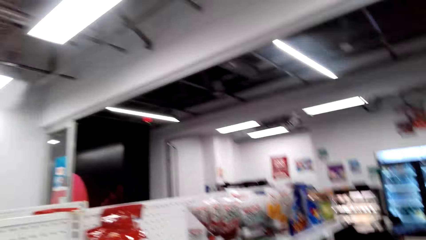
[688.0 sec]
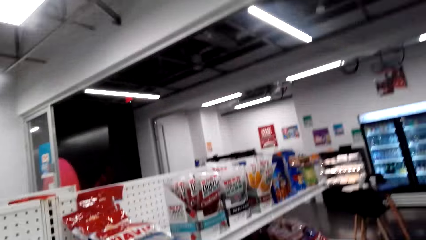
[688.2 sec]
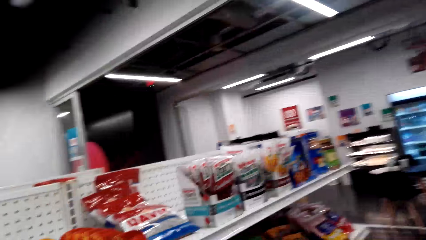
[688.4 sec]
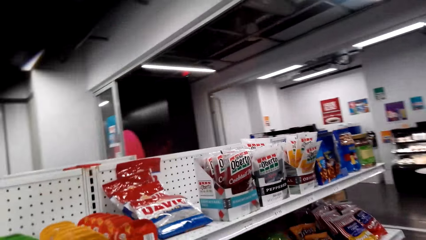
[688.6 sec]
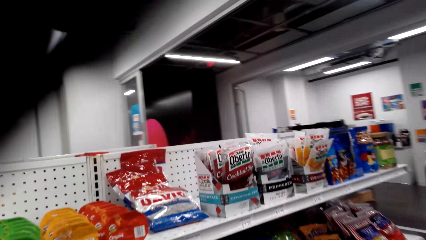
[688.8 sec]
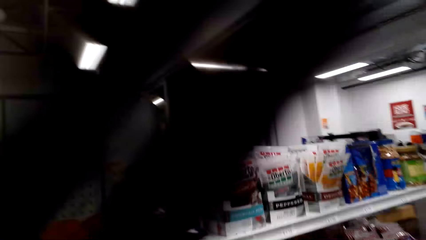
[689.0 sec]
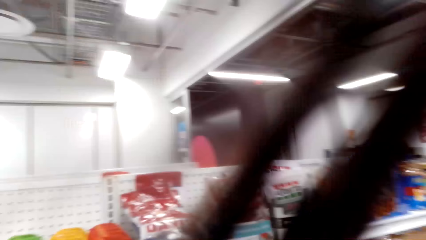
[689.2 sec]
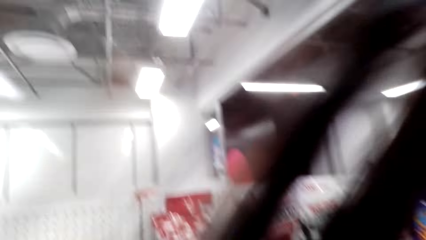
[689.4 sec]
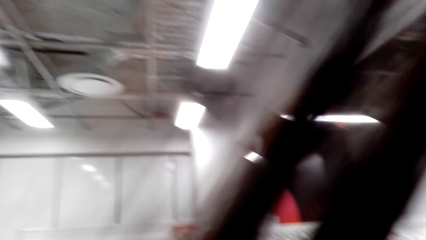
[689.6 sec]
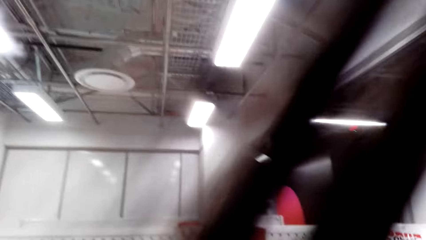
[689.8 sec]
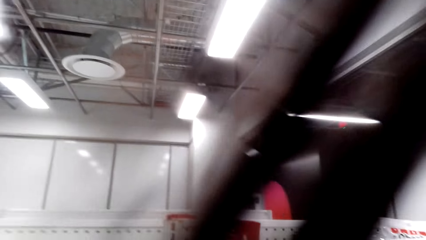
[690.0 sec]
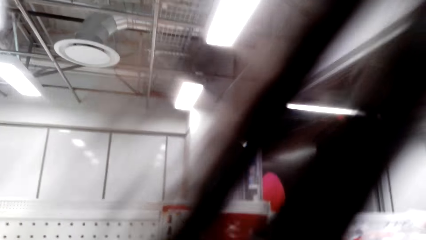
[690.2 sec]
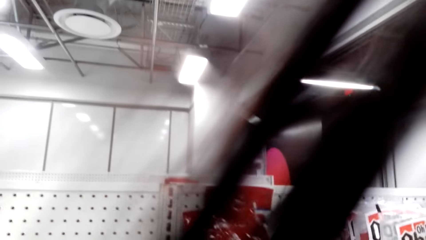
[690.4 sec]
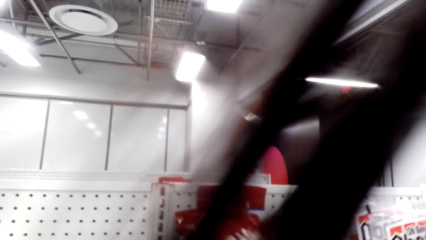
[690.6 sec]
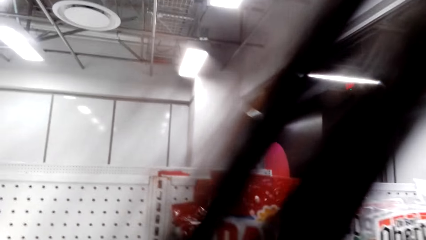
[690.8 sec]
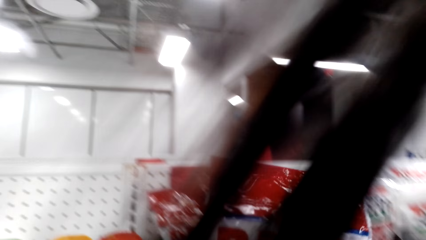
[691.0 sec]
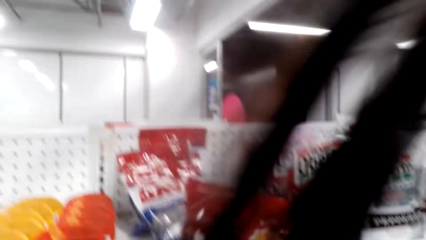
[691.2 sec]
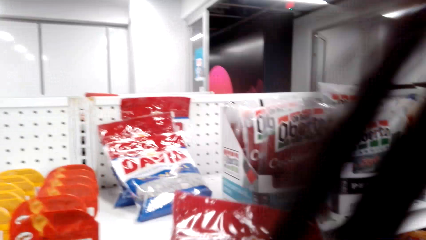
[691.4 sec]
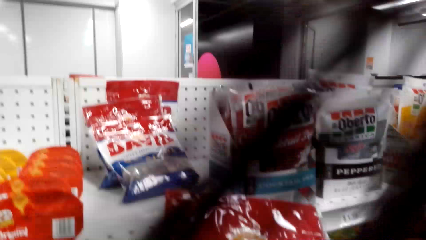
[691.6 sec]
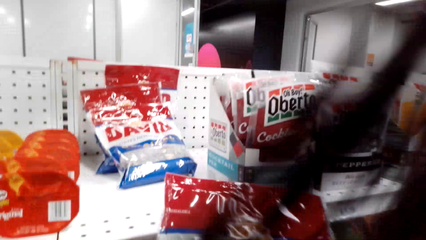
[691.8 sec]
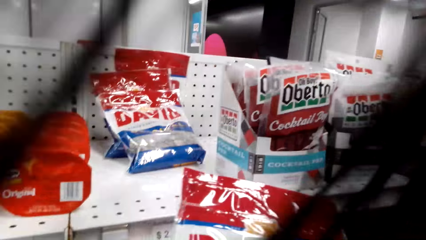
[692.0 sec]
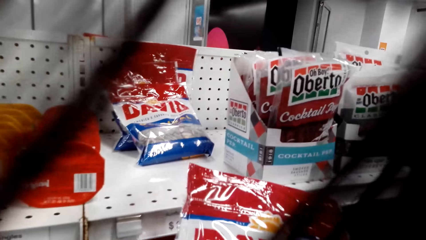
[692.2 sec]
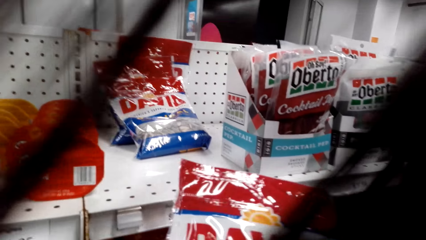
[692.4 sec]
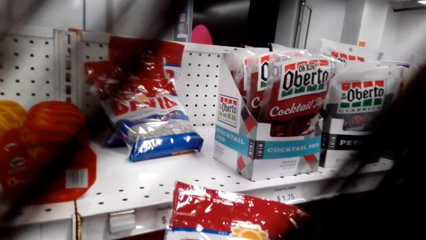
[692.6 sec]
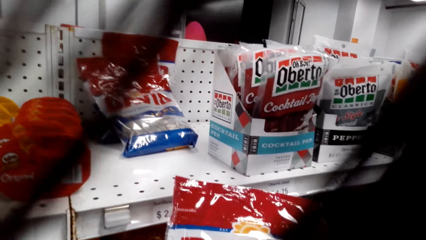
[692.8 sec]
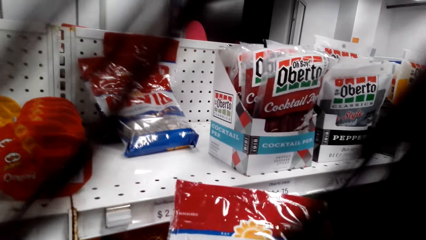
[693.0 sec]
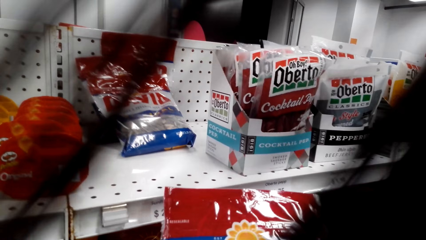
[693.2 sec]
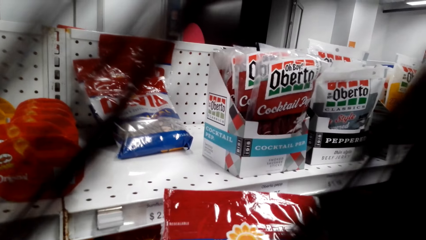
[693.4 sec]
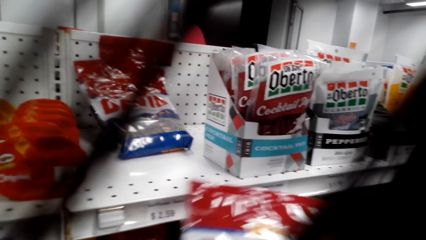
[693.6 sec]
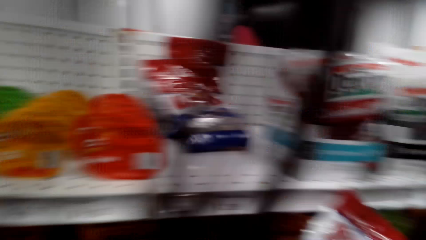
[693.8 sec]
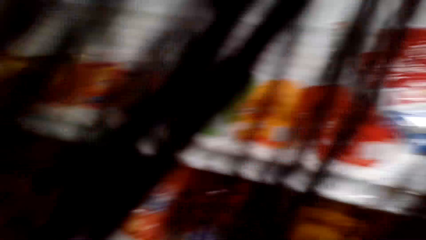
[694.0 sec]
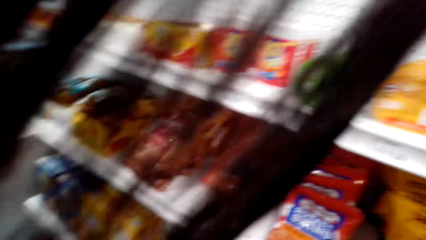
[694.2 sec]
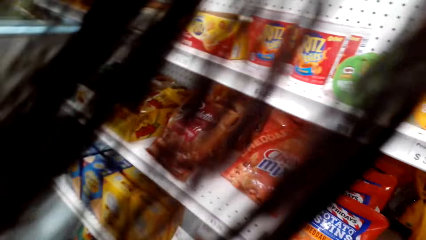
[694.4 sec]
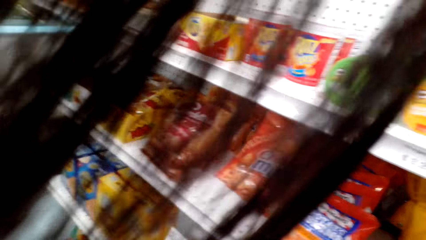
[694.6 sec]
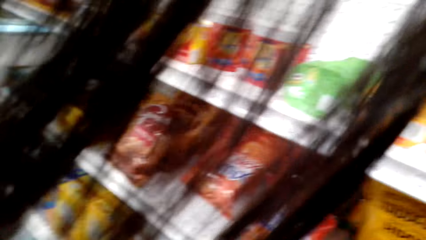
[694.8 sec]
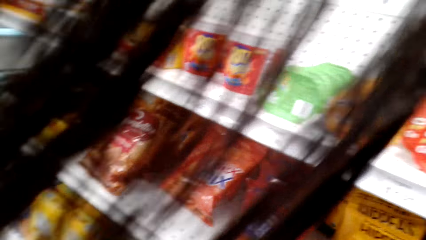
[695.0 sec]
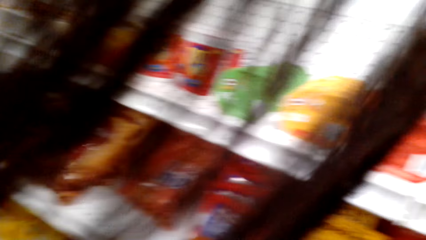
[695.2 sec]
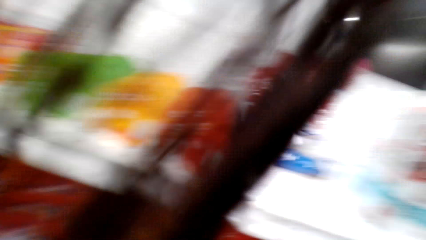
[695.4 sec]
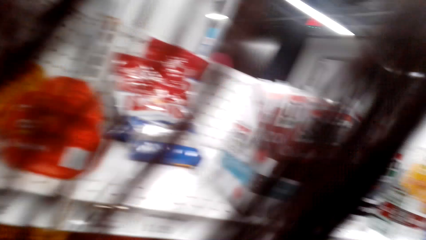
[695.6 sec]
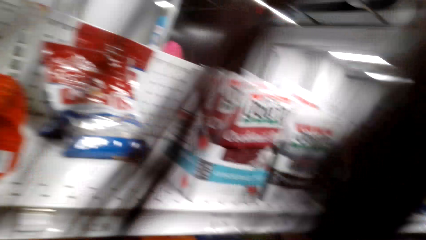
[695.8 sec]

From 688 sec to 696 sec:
The camera wearer picks a David packet from the shelf.

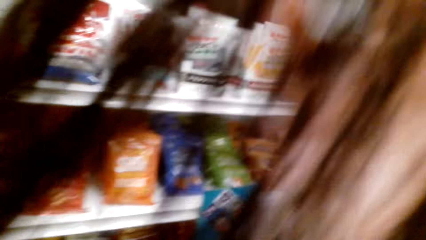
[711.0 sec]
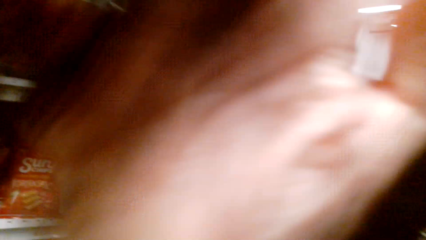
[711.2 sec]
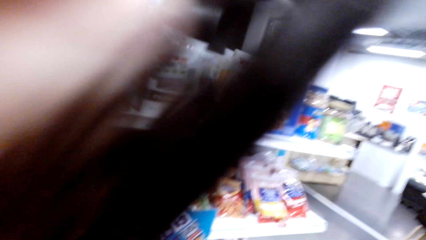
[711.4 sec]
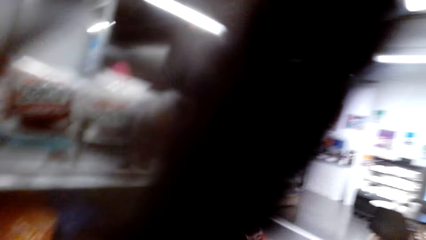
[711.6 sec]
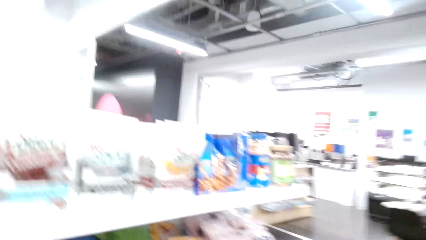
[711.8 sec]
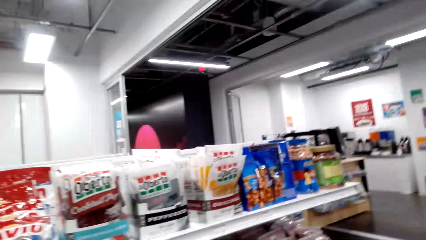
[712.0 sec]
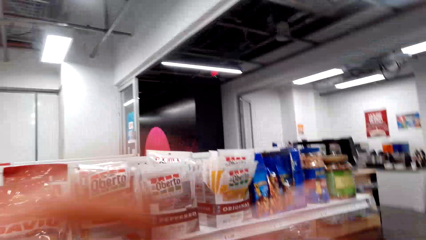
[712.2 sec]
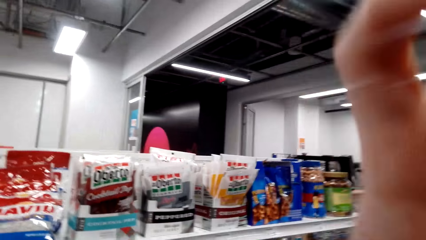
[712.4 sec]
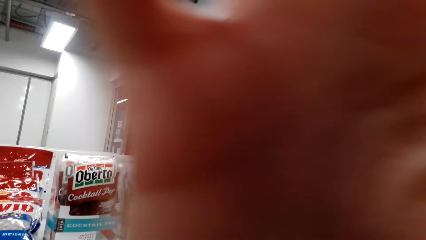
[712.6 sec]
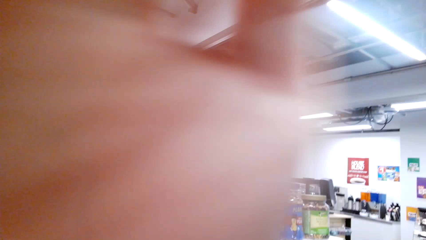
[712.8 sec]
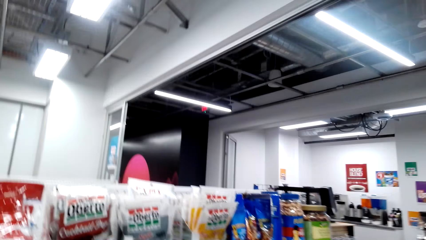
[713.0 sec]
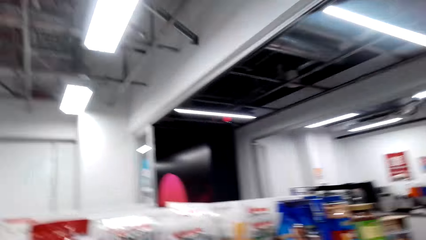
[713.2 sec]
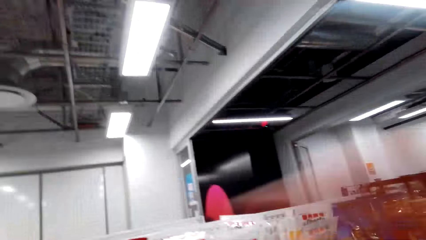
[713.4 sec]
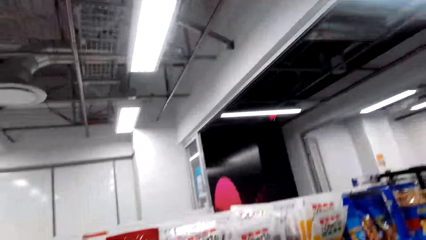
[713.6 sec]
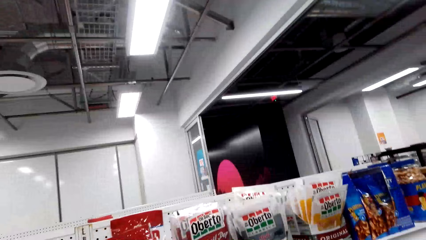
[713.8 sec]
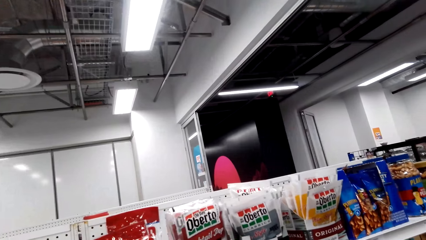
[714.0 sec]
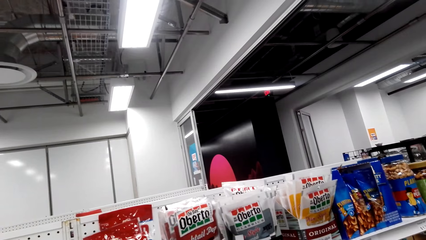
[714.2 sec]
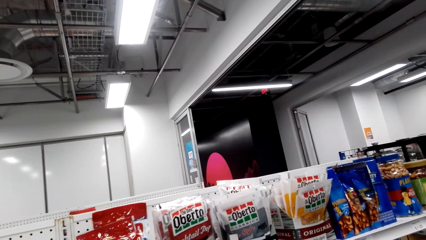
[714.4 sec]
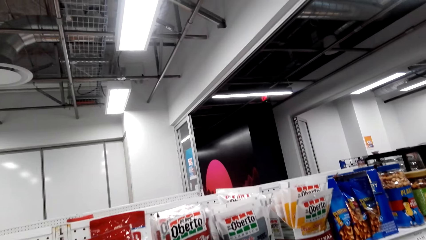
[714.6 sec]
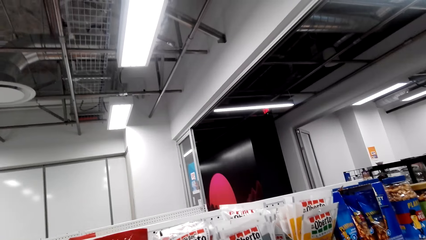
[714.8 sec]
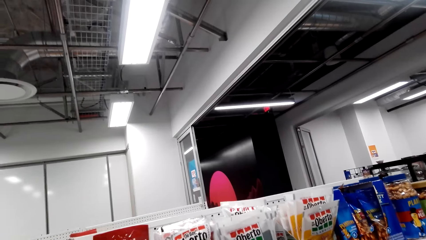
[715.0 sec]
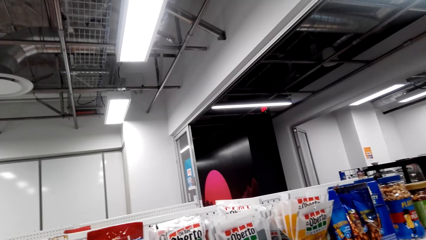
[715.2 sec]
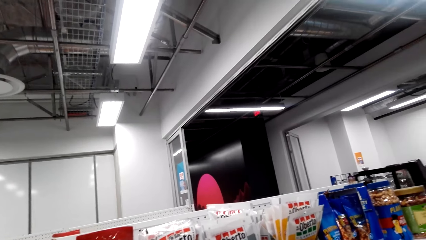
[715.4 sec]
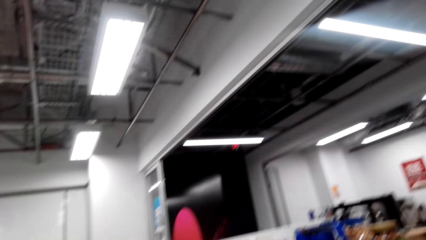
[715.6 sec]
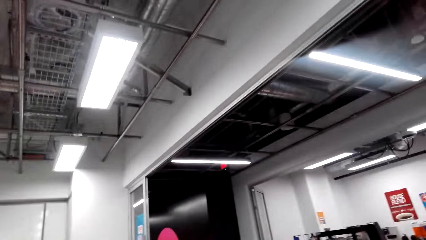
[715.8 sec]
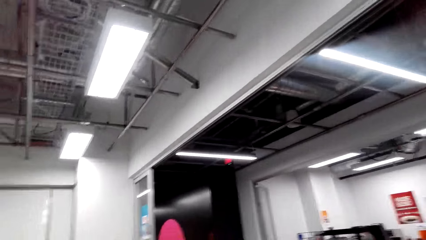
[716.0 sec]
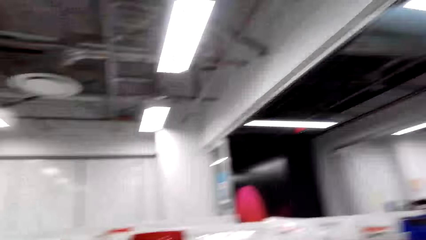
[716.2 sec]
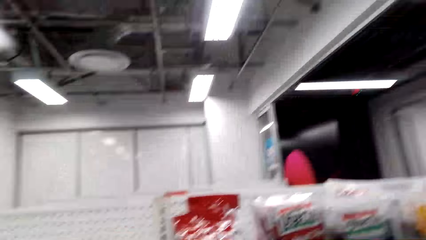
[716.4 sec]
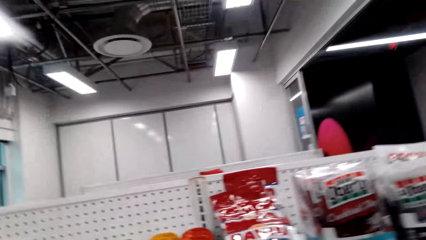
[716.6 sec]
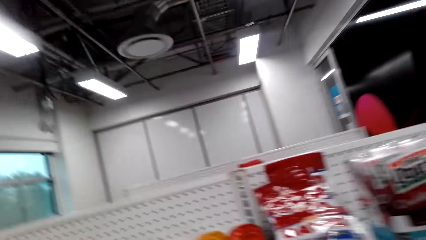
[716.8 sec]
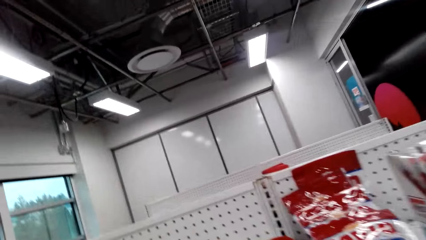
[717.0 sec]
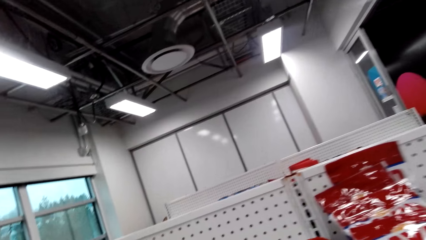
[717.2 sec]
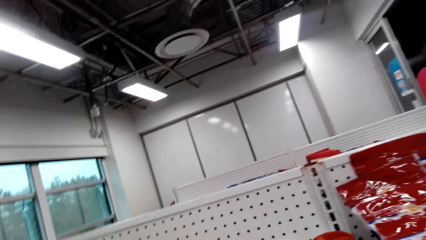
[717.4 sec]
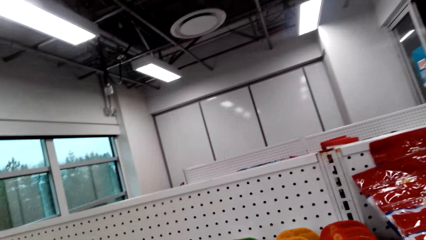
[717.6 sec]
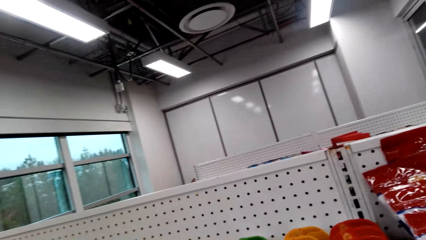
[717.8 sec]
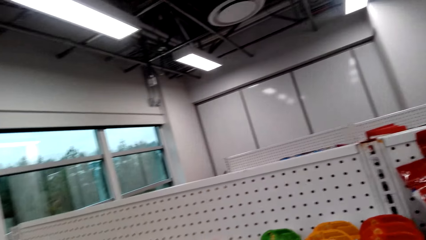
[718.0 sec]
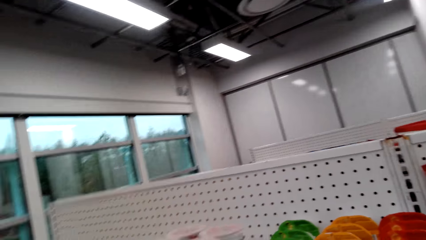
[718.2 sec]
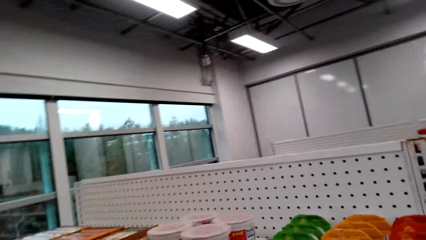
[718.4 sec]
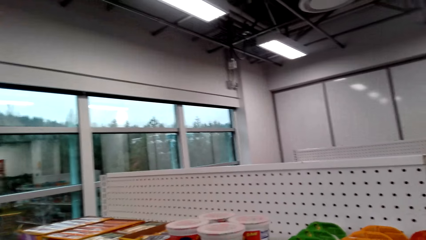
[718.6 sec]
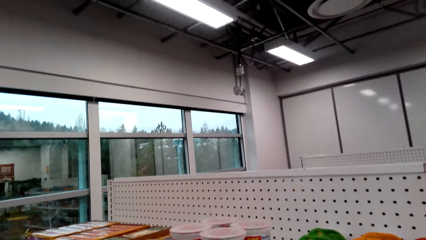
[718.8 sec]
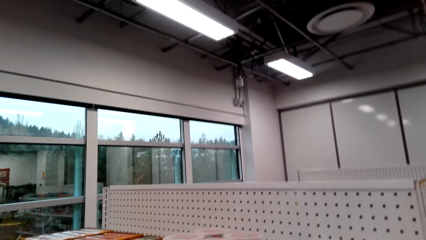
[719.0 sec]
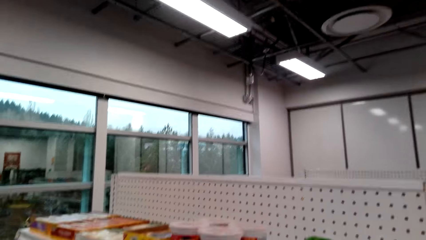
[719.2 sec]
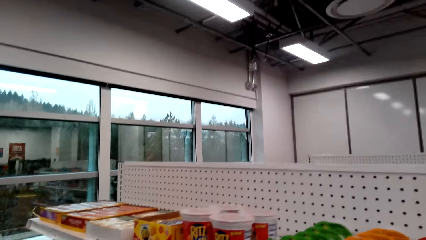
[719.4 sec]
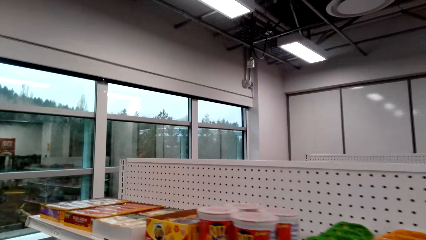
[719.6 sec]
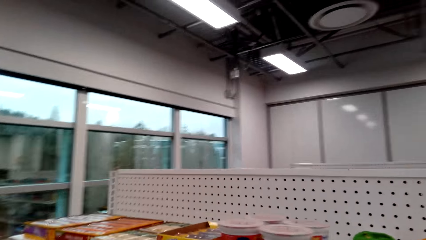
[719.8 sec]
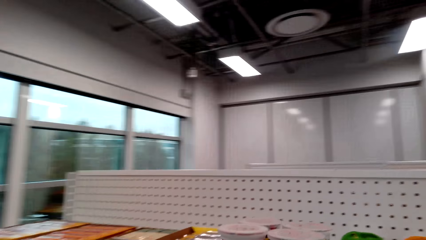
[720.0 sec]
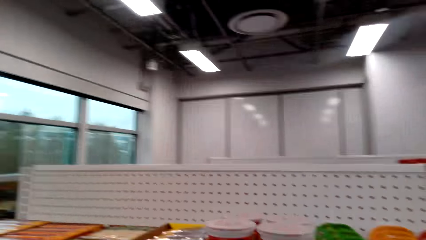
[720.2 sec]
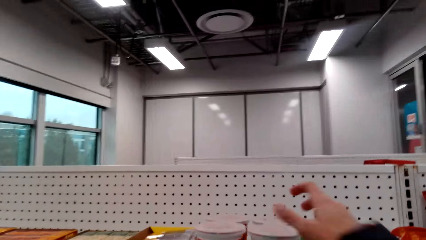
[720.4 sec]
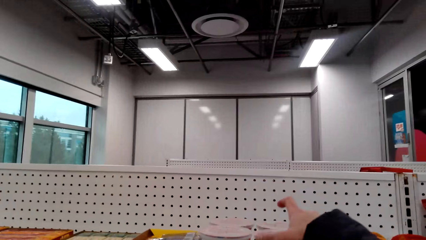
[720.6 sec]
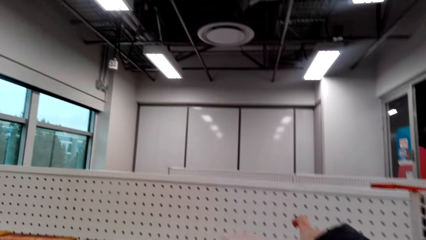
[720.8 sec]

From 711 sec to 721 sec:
The camera wearer pushes back her hair.
